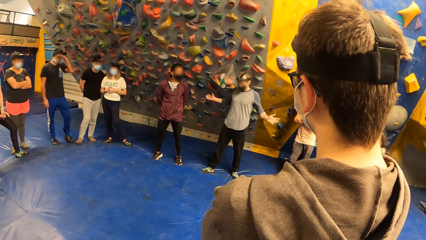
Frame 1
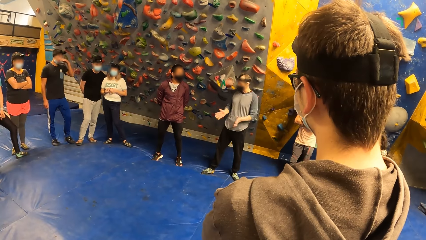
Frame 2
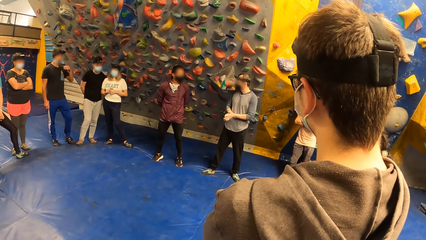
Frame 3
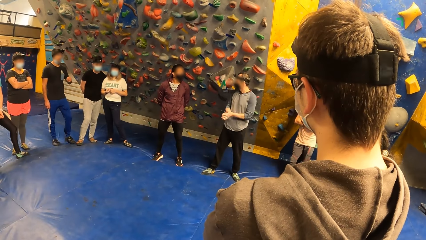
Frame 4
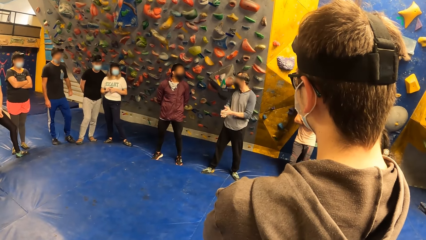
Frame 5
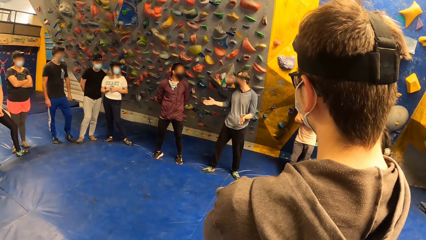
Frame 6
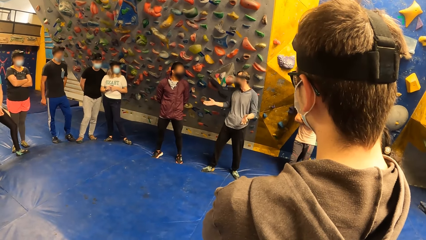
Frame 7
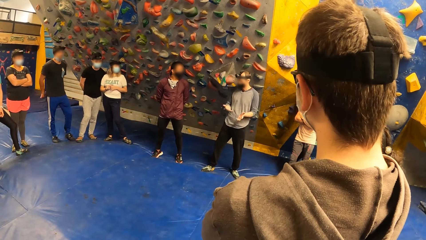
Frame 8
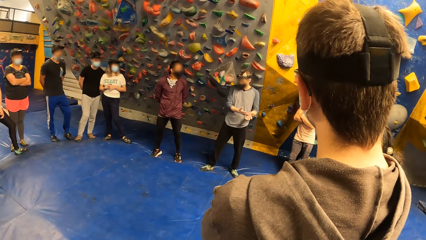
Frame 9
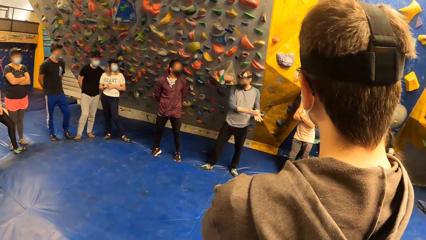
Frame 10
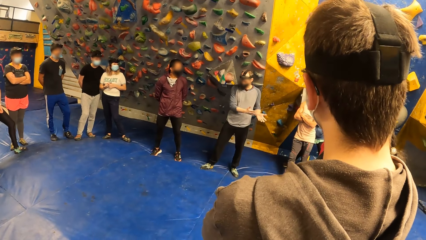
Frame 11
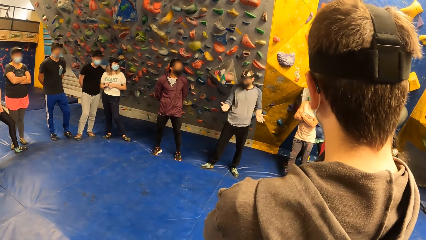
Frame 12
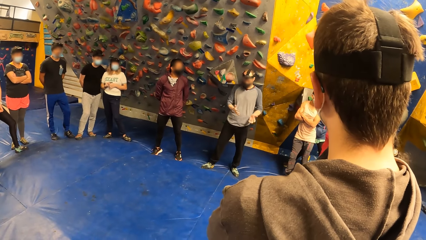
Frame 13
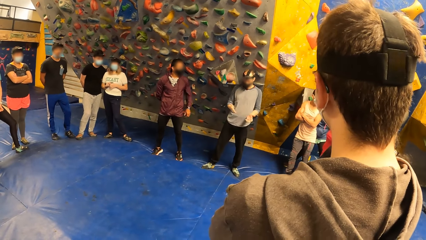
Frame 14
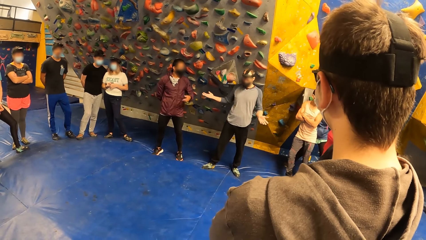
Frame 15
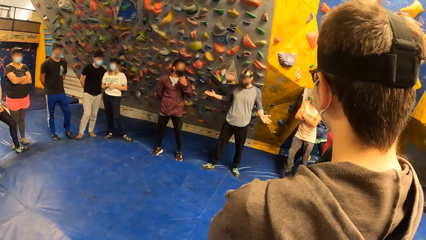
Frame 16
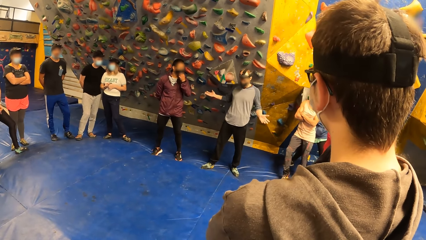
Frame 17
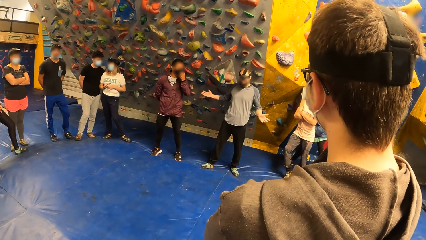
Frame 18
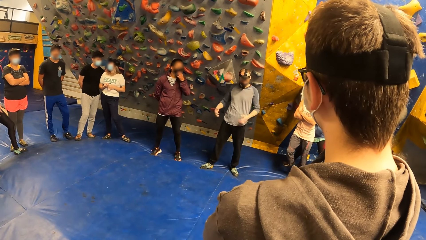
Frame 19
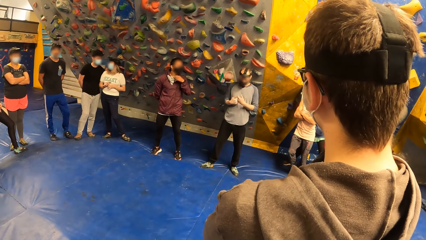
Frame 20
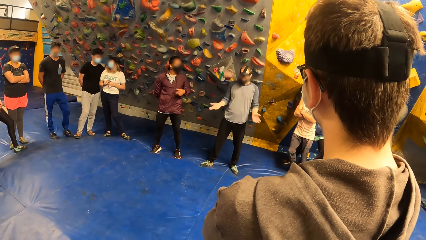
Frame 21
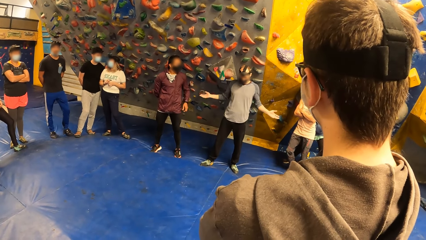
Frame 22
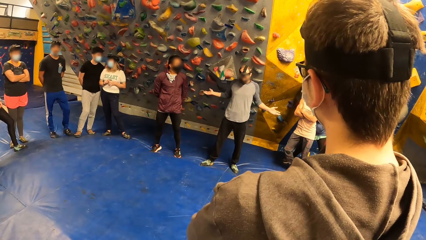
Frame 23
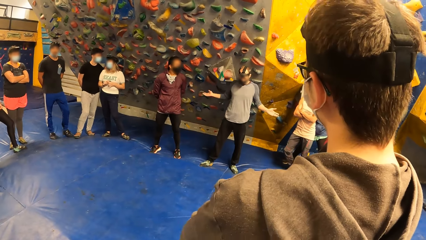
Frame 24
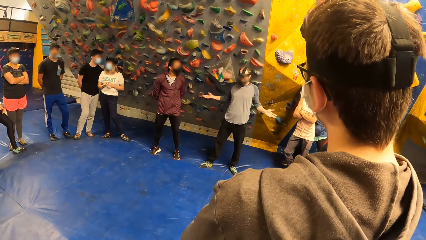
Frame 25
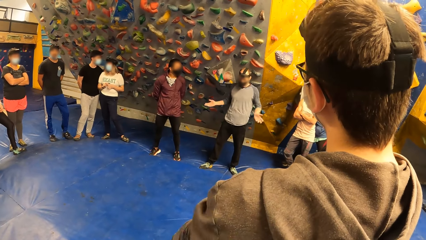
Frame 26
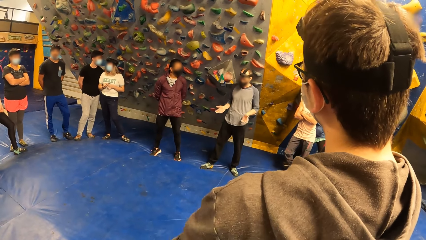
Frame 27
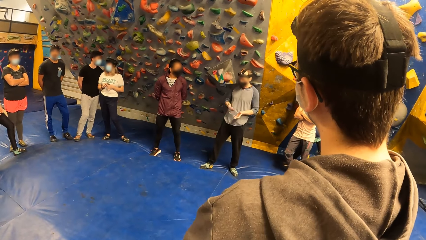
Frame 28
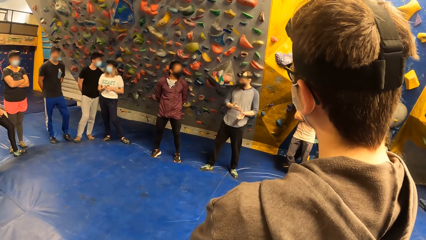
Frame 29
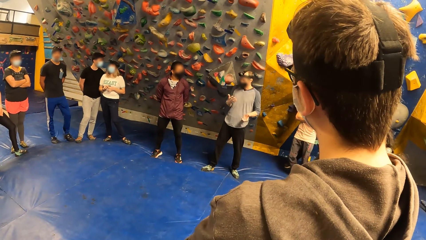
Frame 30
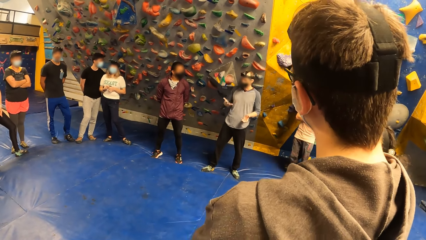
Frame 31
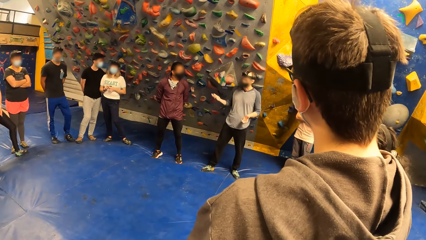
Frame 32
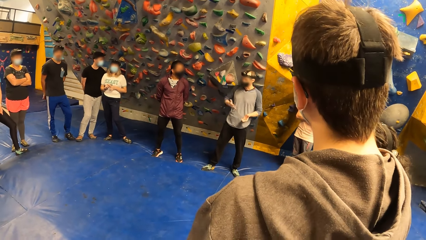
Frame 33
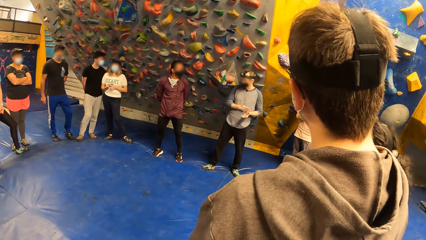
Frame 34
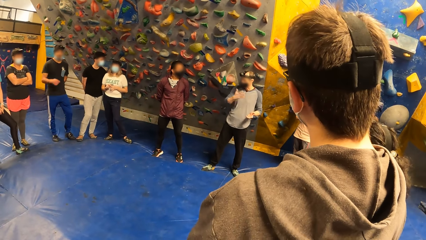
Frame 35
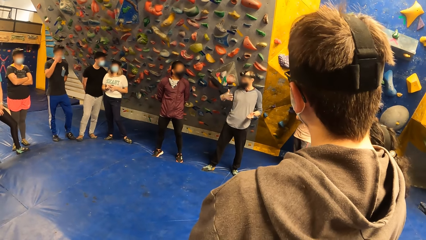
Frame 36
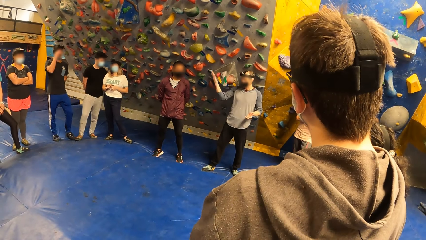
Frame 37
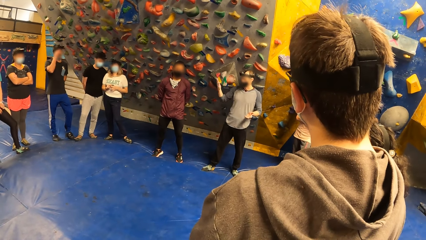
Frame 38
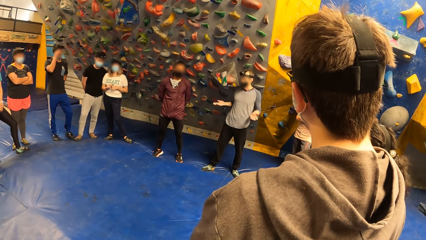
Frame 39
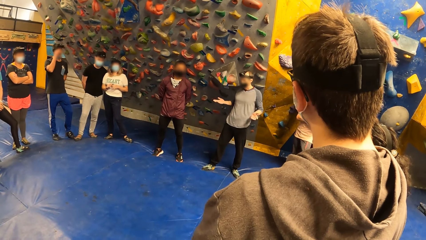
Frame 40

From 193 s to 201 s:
The man adjusts his nose mask with his left hand.

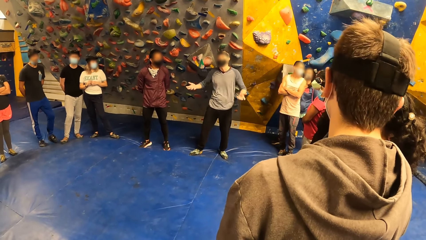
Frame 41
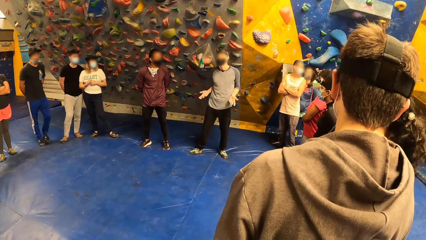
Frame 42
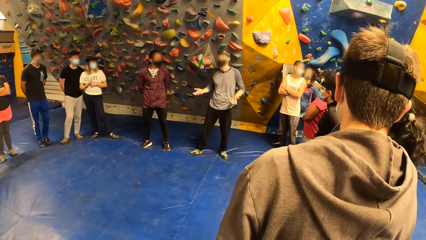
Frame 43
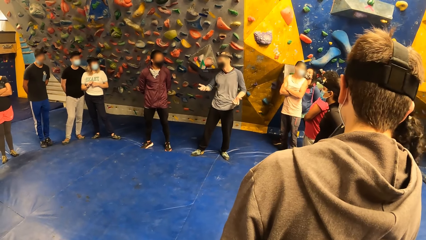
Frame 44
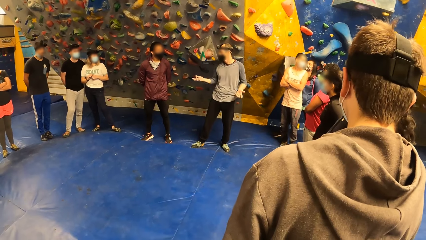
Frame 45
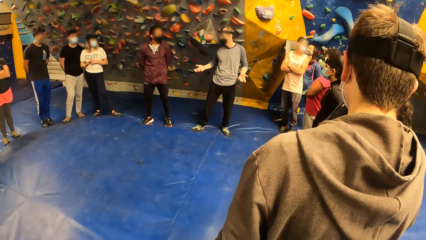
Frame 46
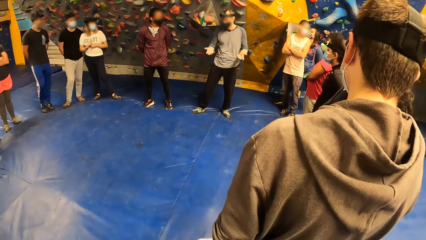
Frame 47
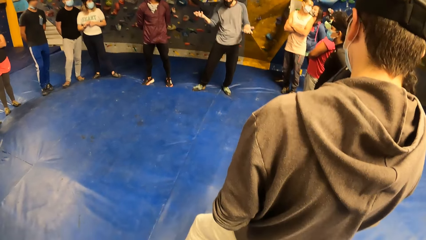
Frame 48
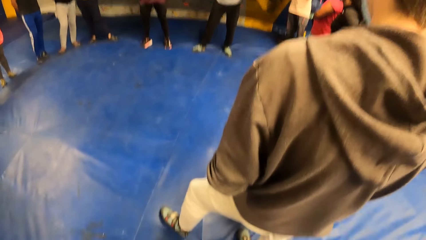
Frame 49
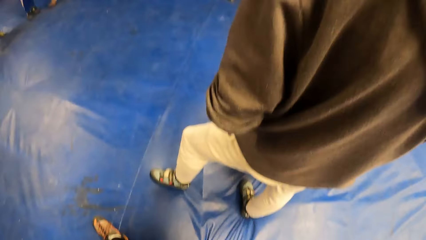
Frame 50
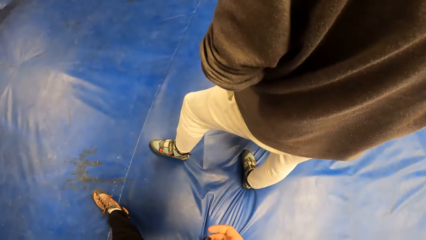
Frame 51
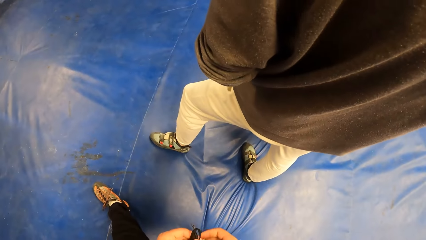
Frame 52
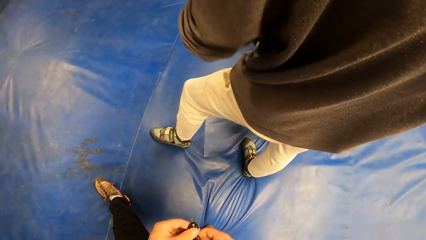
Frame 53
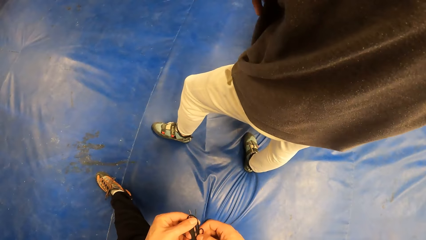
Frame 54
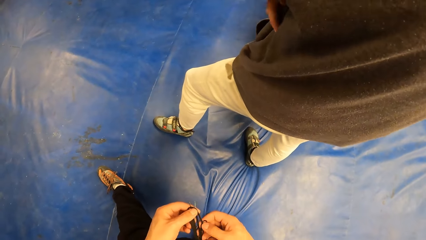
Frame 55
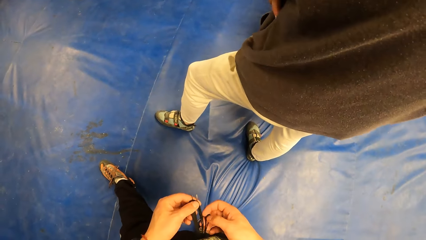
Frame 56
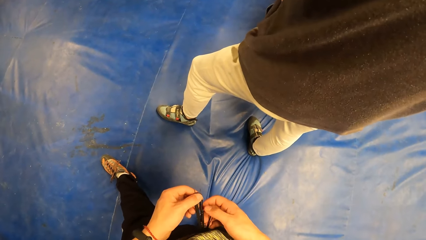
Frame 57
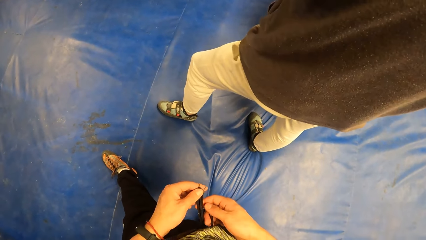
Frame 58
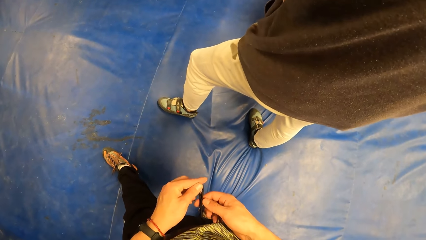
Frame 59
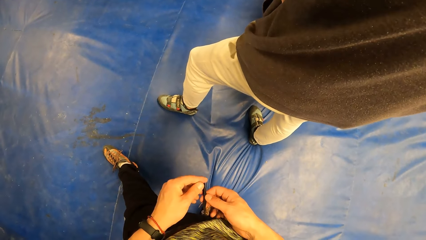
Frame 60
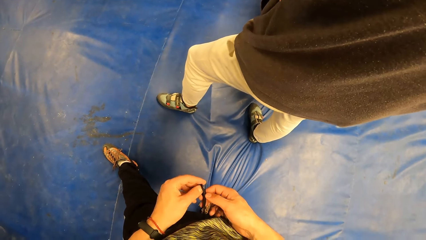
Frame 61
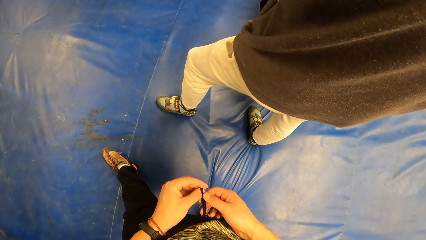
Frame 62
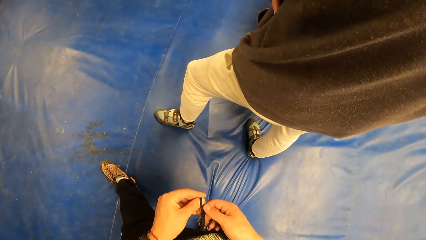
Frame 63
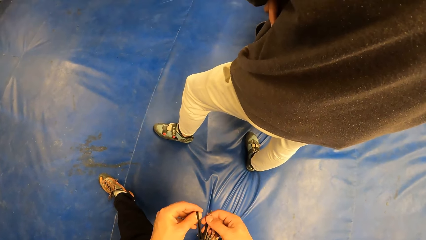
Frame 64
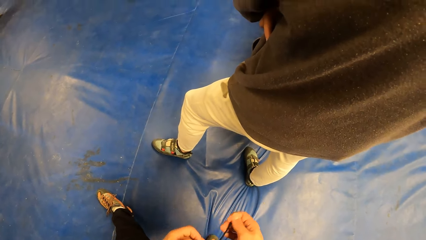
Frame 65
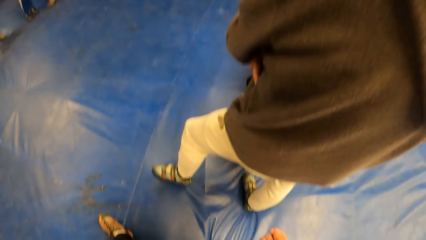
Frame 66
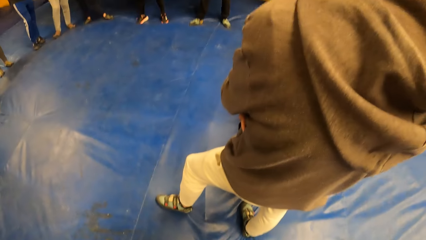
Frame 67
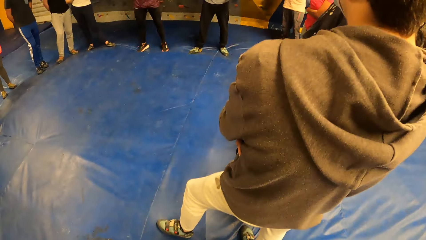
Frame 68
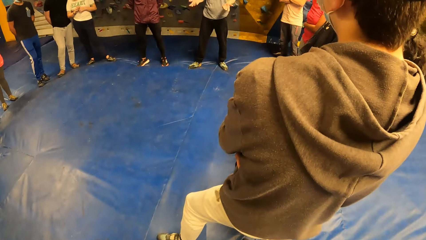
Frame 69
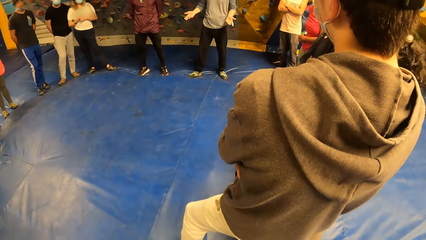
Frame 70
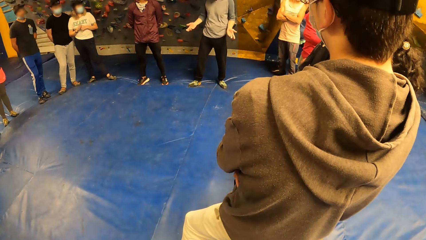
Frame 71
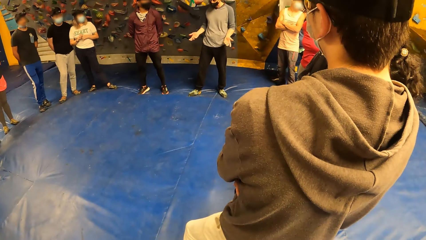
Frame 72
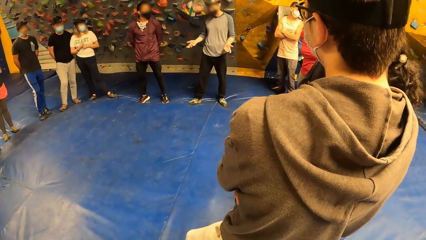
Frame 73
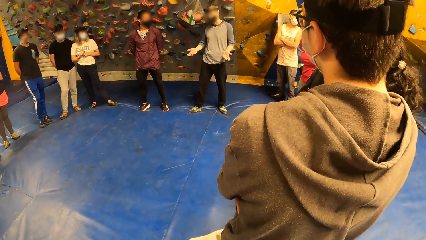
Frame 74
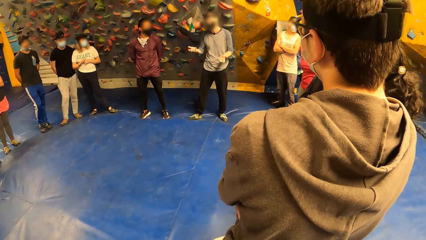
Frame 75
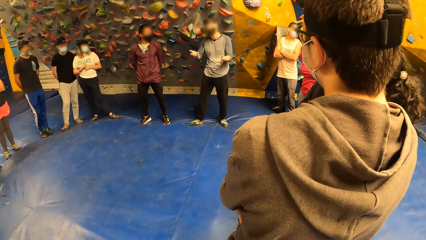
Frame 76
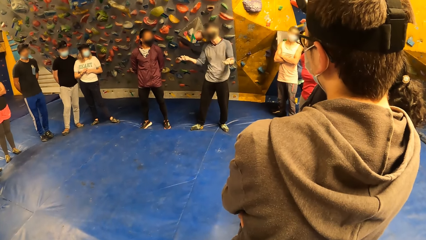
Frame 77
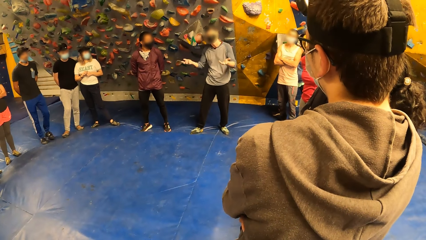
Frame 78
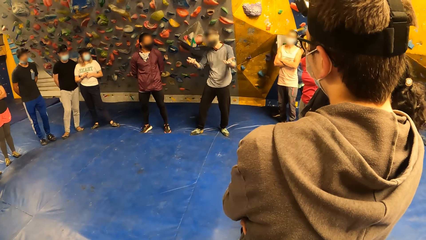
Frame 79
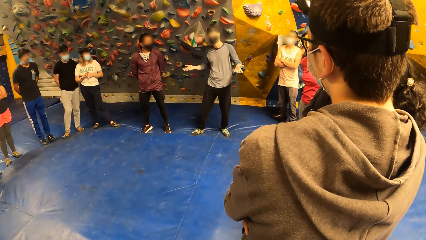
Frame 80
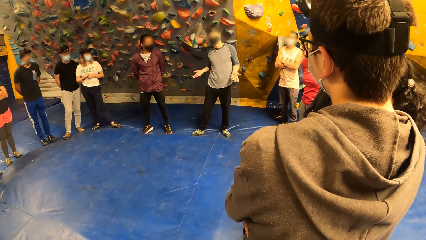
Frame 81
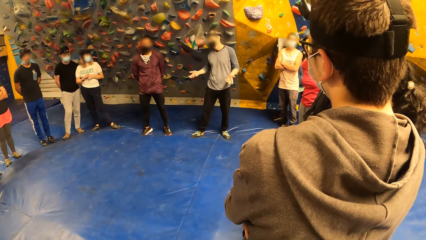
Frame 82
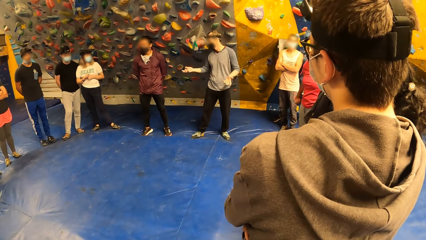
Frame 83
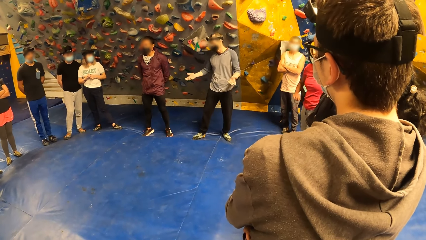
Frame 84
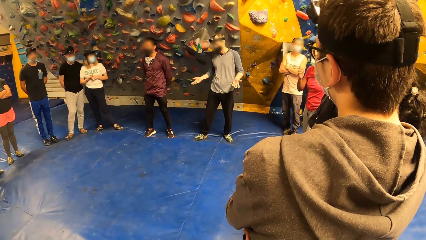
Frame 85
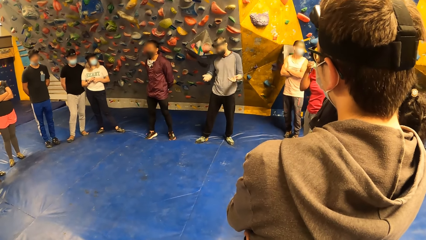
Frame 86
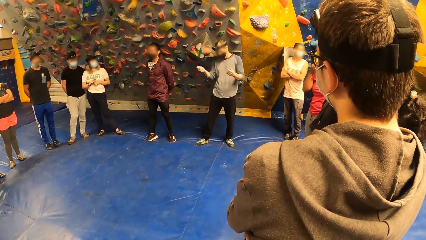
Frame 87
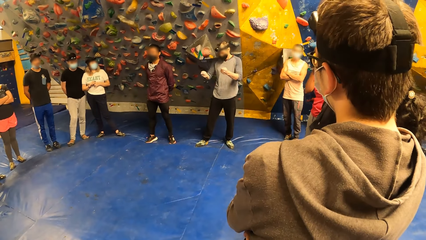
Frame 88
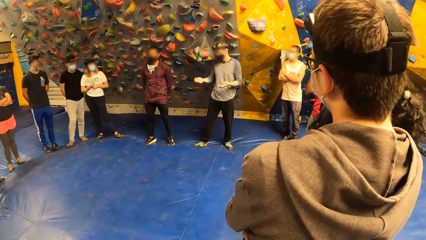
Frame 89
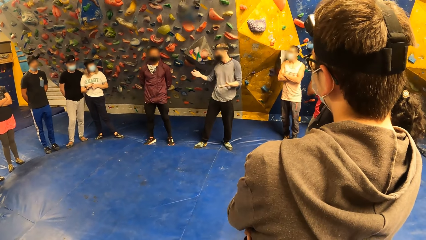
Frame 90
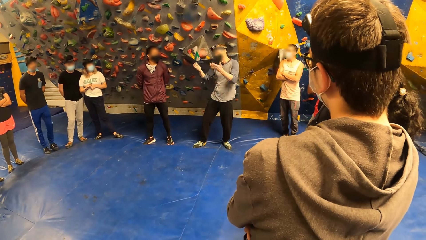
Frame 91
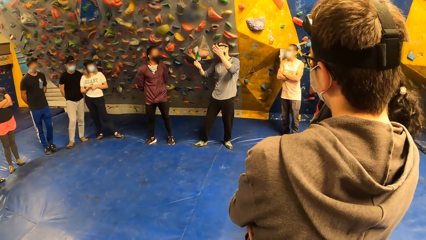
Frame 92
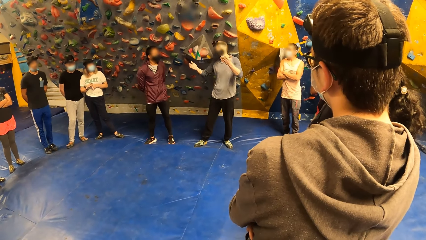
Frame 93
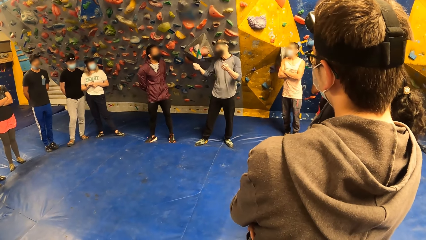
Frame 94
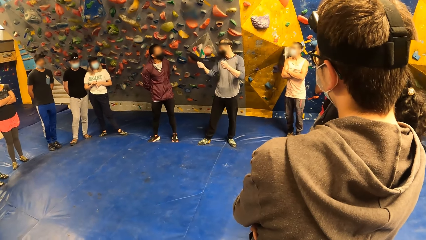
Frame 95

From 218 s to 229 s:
The camera wearer adjusts a rope of his trousers with his hands. He looks around. The other person moves the hands.
